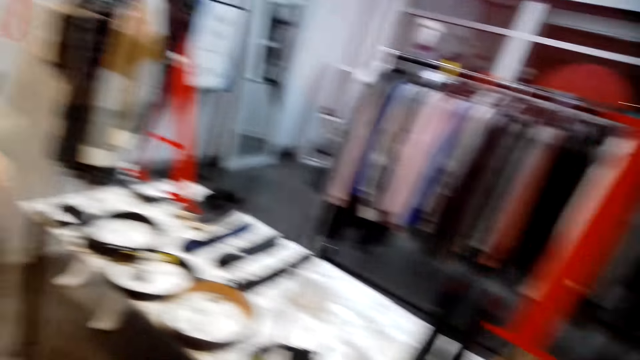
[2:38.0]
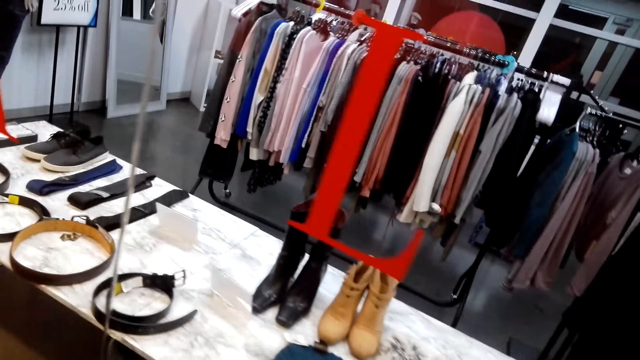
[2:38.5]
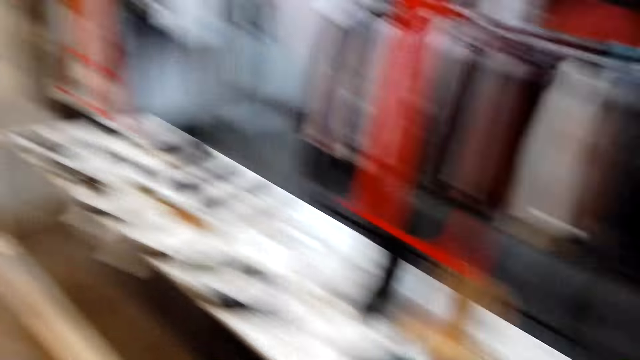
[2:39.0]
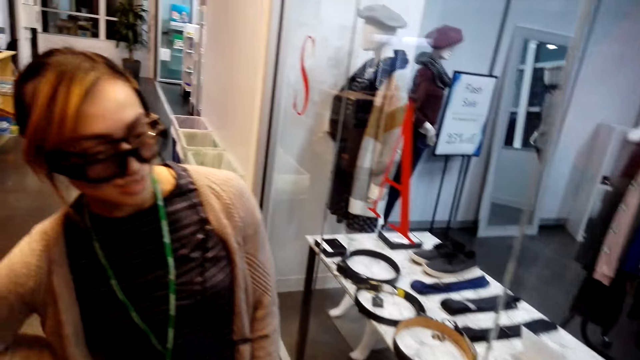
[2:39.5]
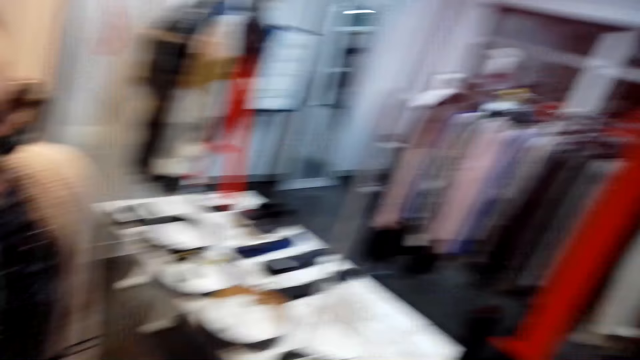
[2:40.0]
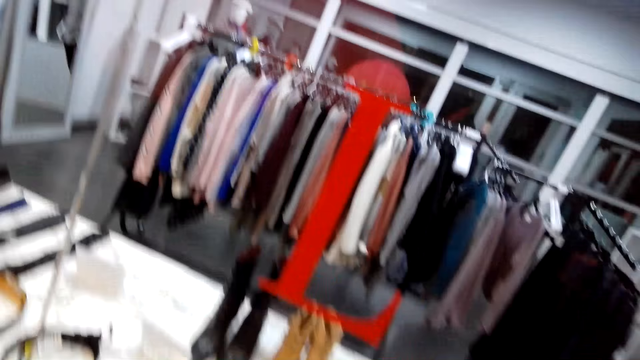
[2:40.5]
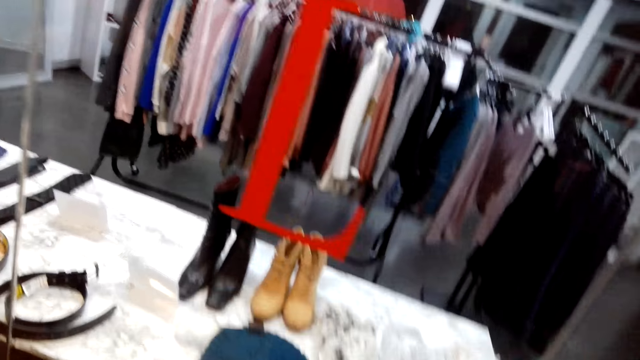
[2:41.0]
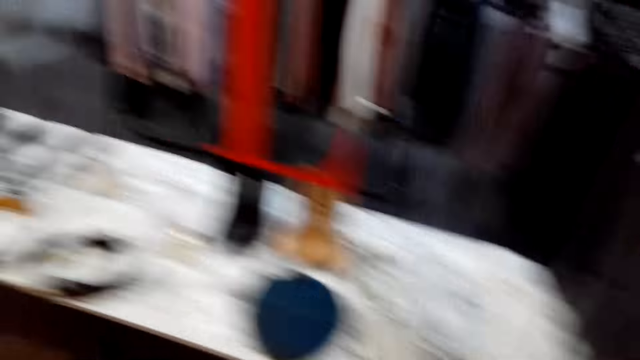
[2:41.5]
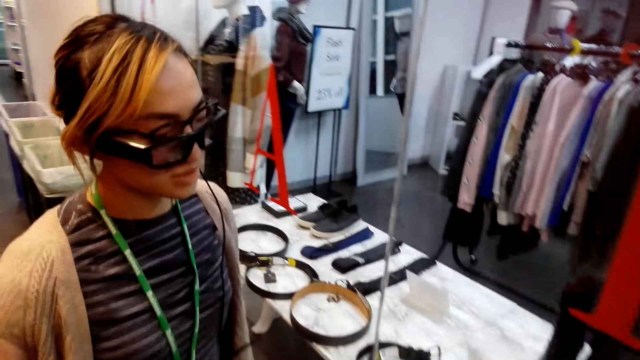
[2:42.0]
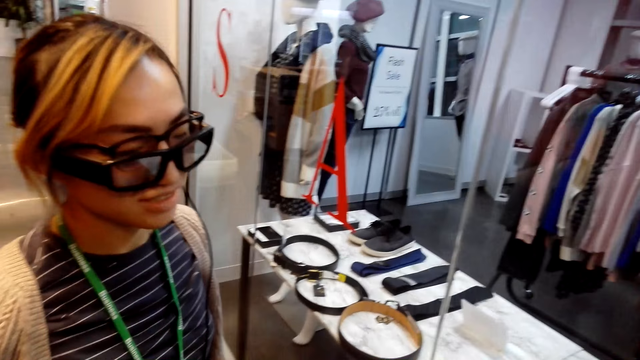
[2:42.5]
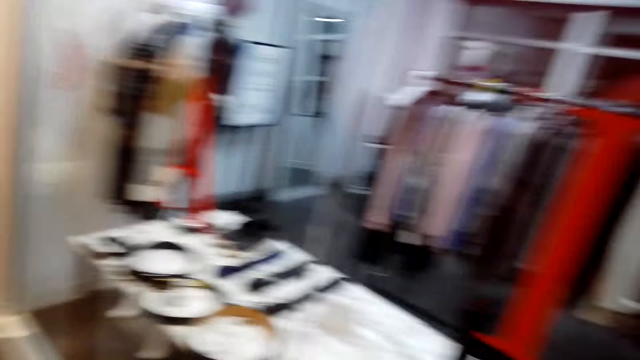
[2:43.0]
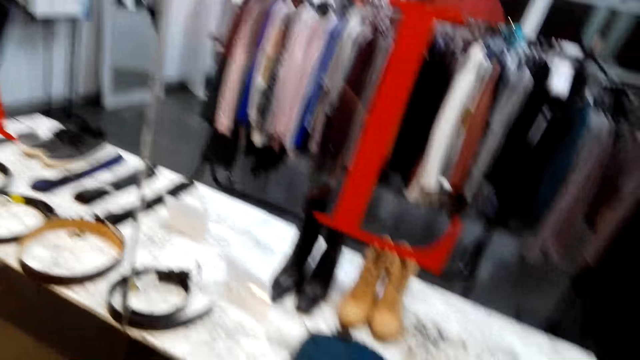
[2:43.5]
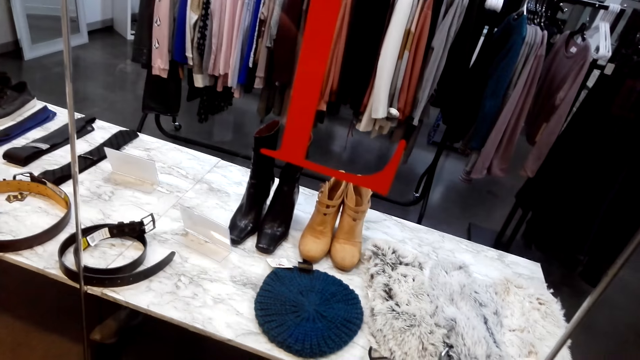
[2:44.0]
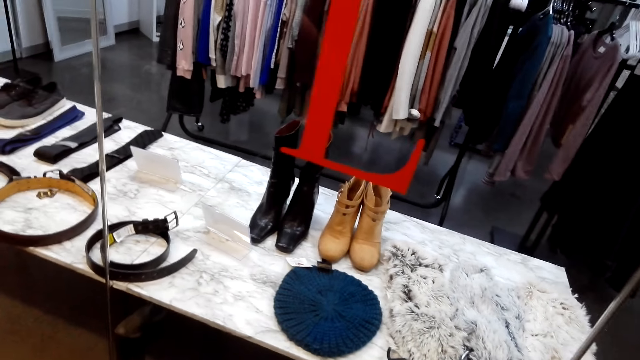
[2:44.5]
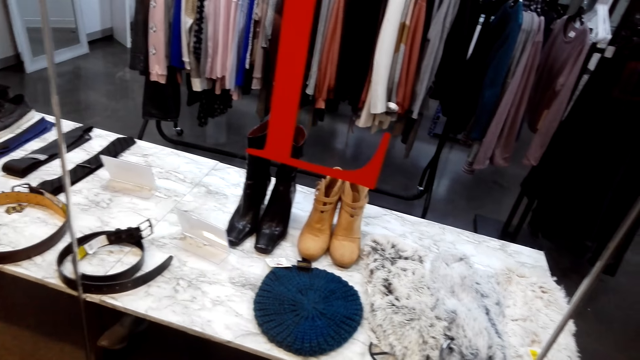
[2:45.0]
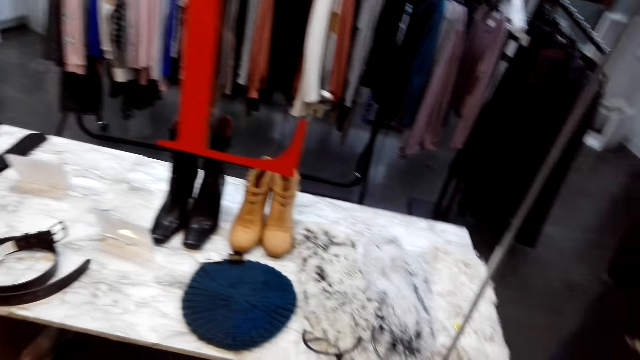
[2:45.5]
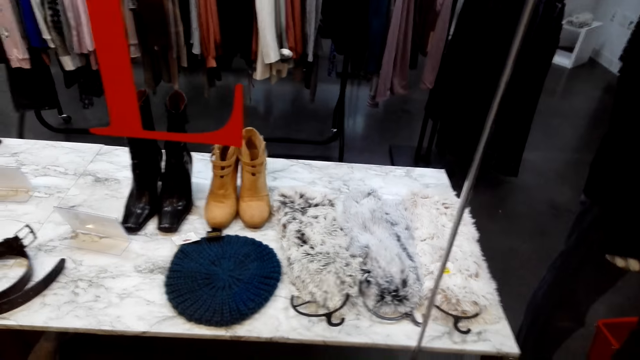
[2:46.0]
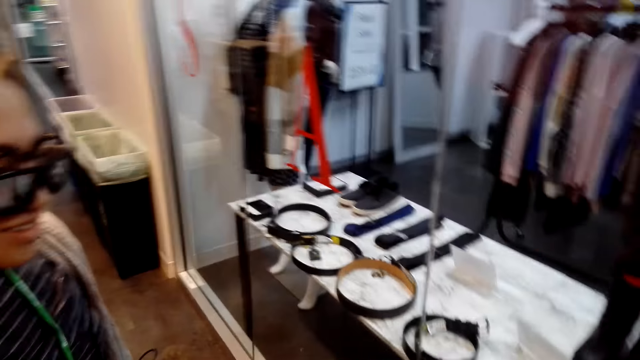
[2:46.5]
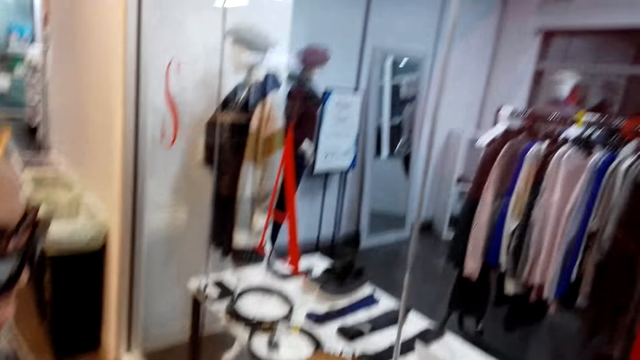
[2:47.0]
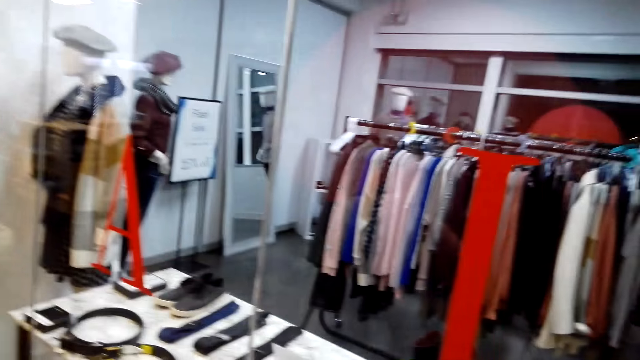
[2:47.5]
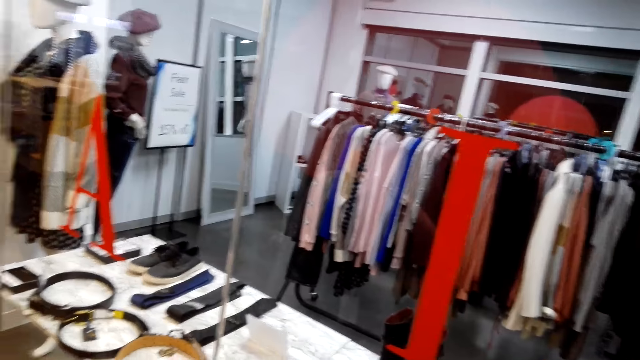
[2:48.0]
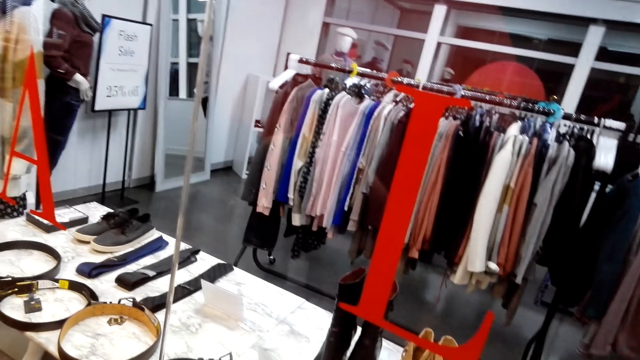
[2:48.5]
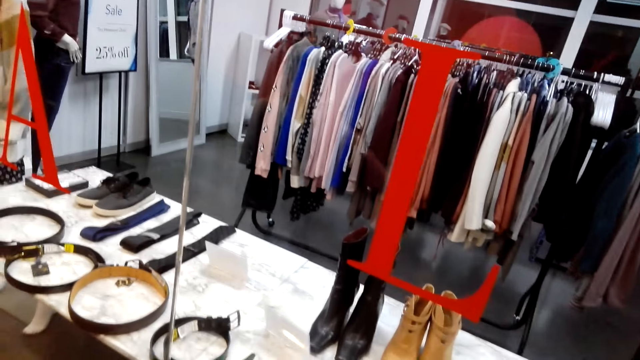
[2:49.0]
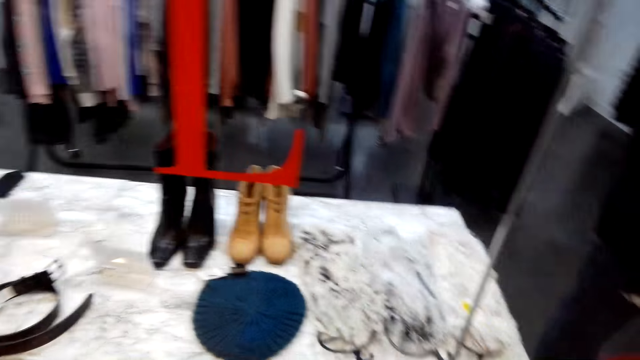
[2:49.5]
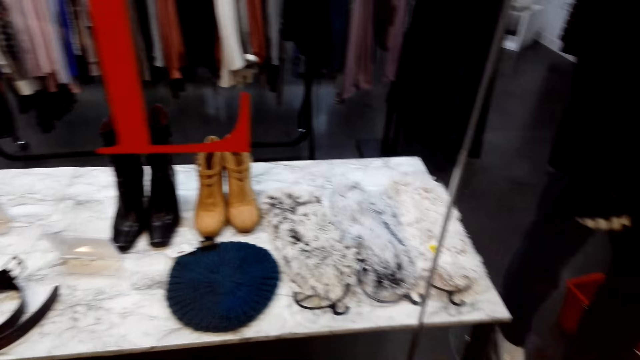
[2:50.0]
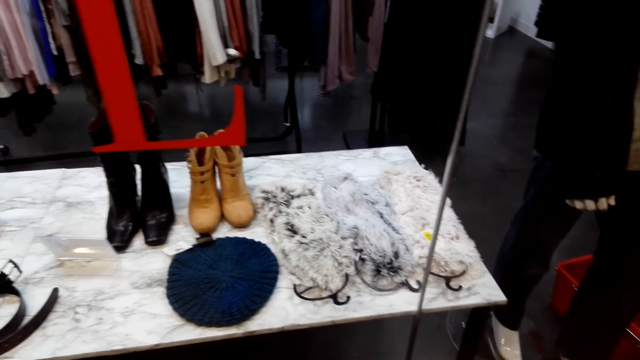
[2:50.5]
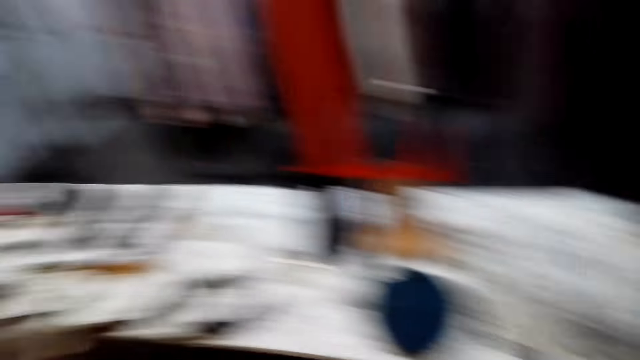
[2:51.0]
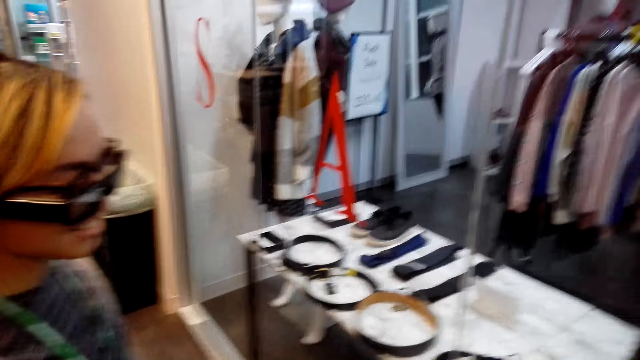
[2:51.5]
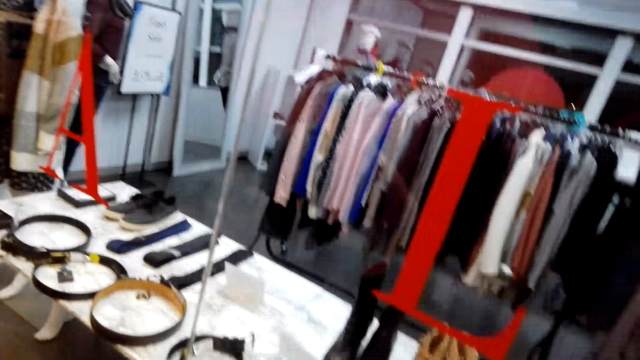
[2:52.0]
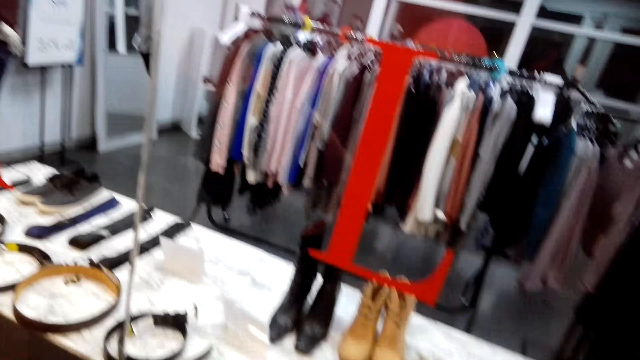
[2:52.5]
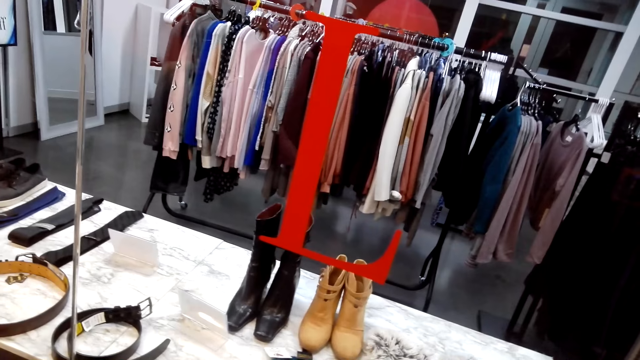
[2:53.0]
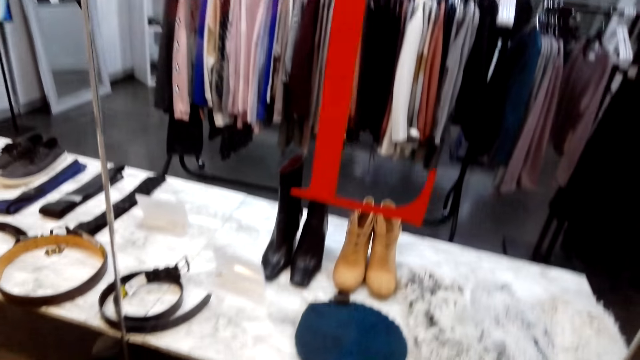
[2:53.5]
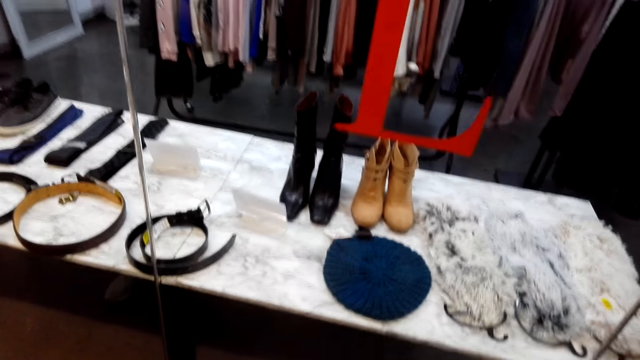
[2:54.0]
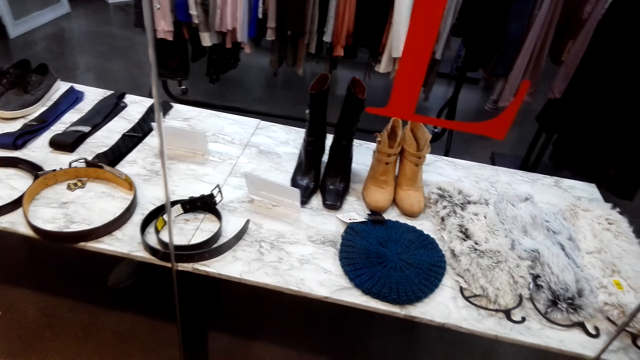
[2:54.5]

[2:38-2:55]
The camera wearer looks at a woman. The woman shakes her head. The camera wearer looks around. They look at the woman. They look around.

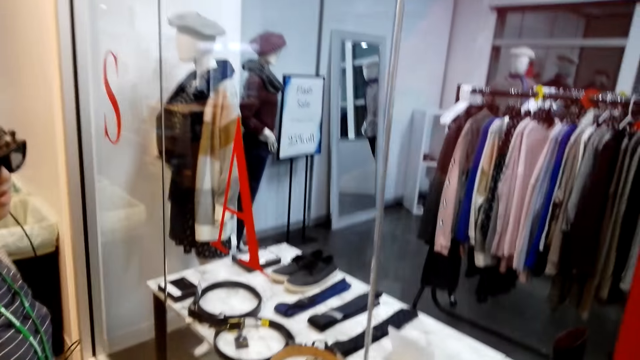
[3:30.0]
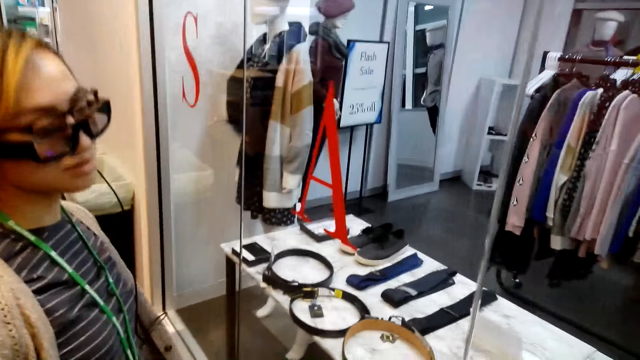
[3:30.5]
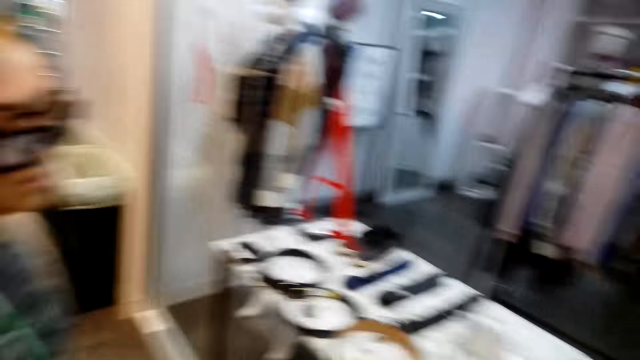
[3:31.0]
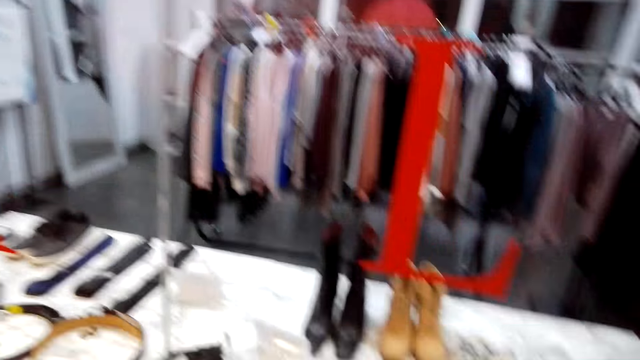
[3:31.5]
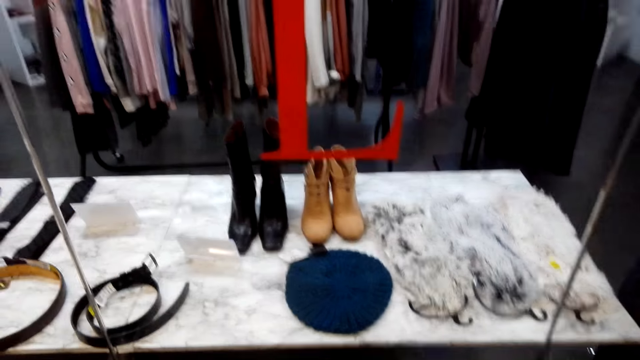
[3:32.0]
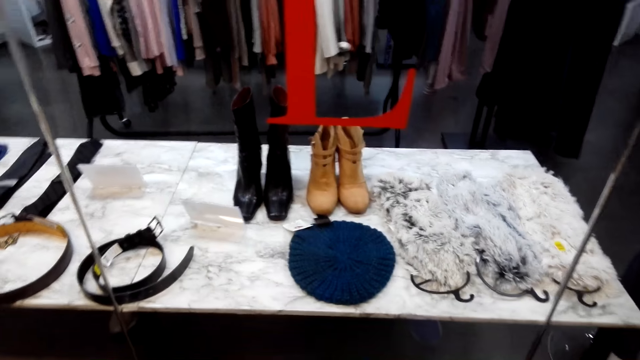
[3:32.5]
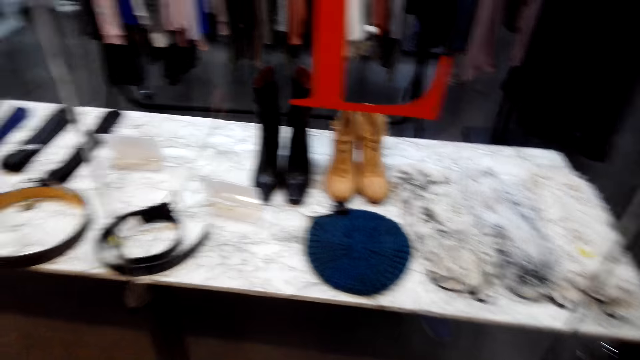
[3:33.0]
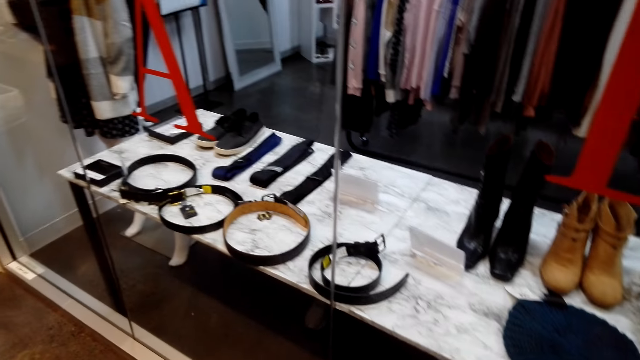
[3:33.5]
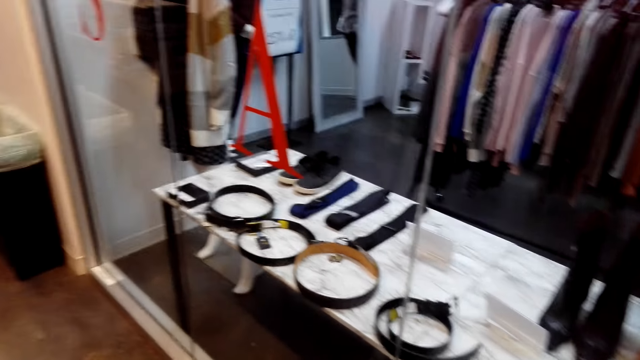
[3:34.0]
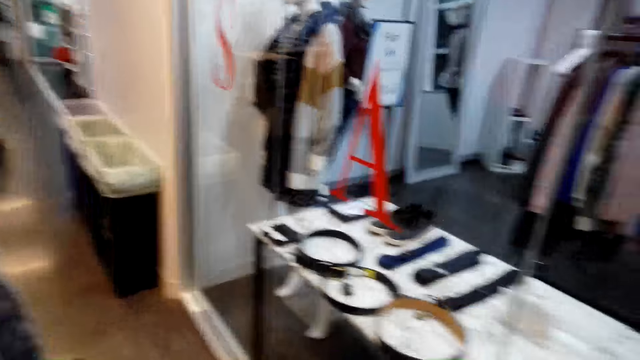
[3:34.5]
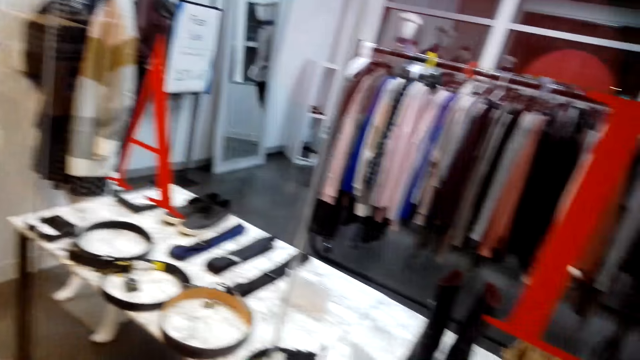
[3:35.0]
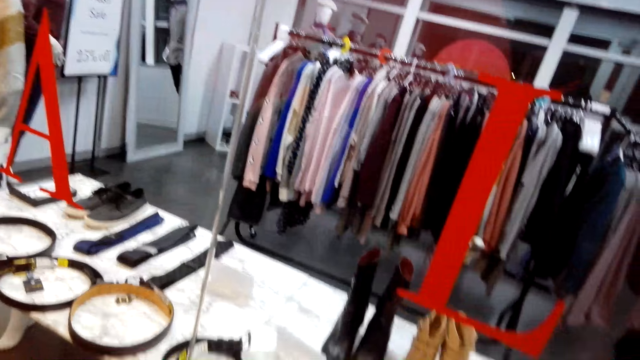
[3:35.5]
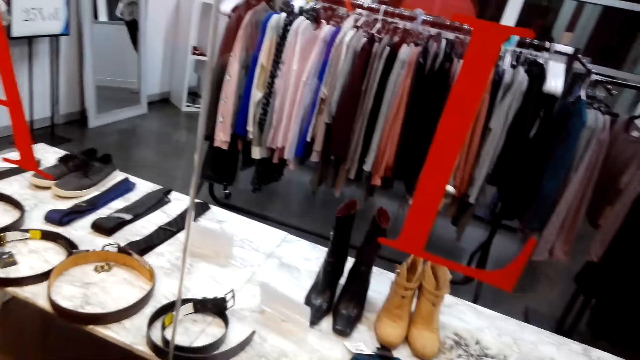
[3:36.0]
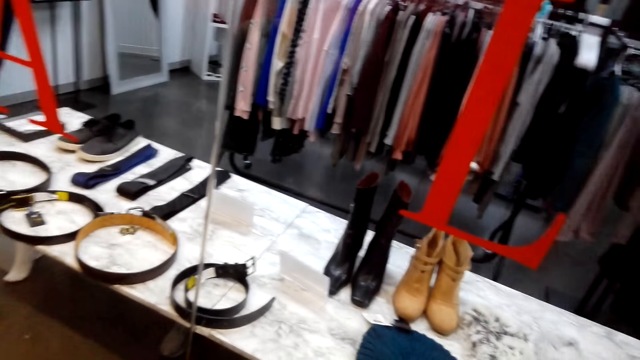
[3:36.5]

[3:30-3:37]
A woman looks at the camera wearer. The camera wearer looks around.
